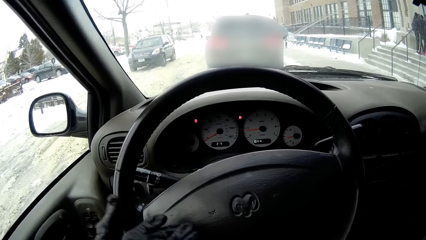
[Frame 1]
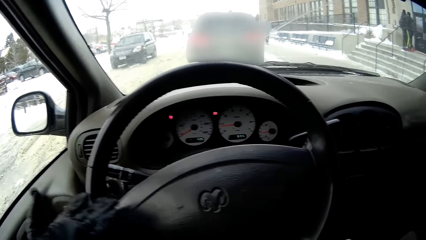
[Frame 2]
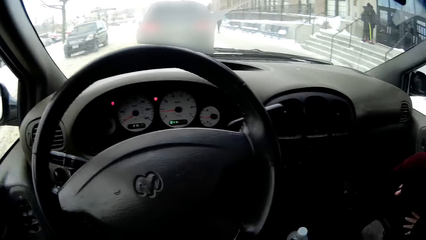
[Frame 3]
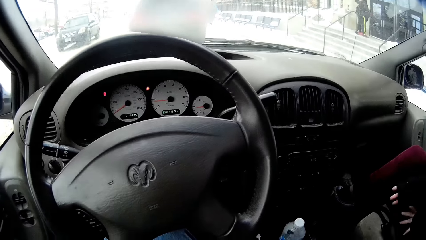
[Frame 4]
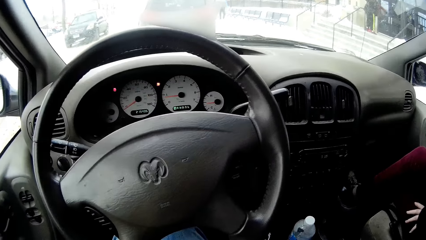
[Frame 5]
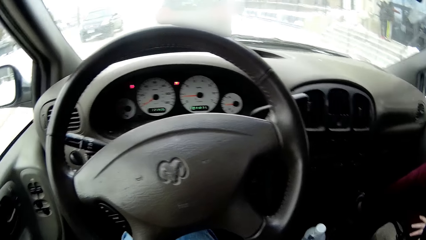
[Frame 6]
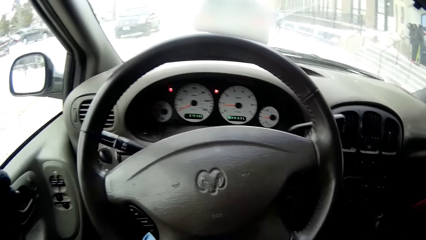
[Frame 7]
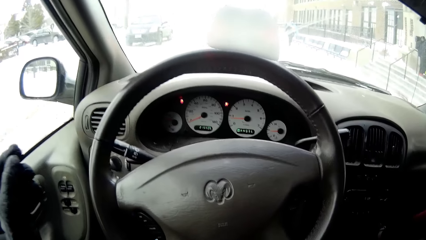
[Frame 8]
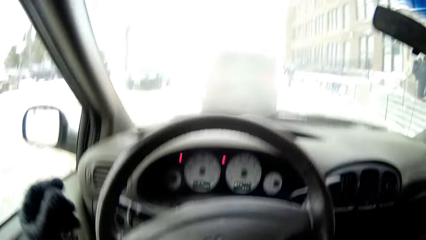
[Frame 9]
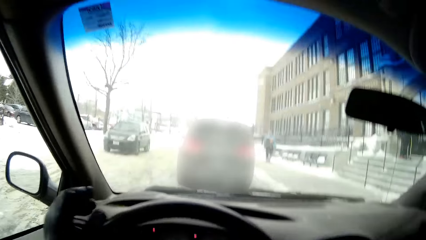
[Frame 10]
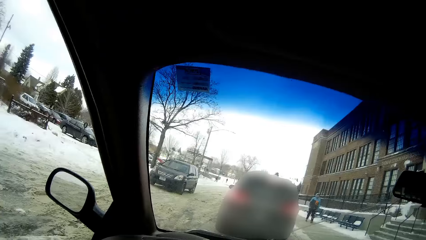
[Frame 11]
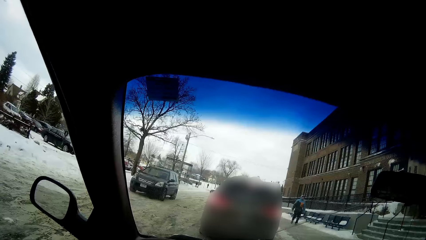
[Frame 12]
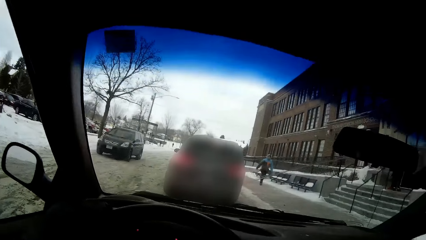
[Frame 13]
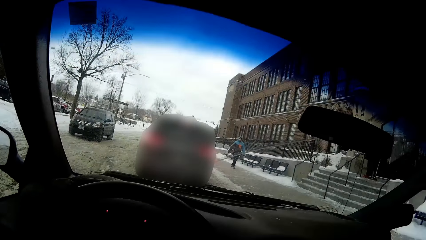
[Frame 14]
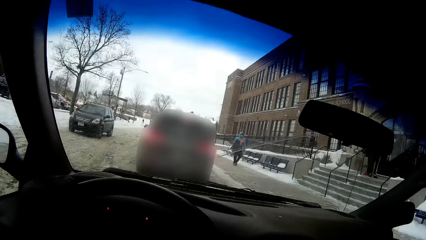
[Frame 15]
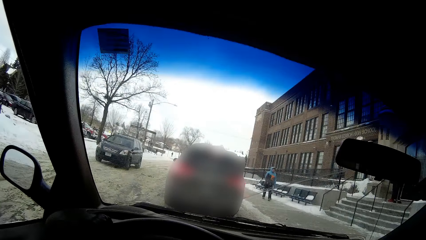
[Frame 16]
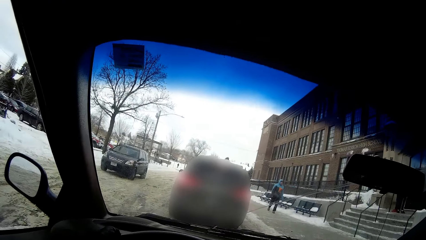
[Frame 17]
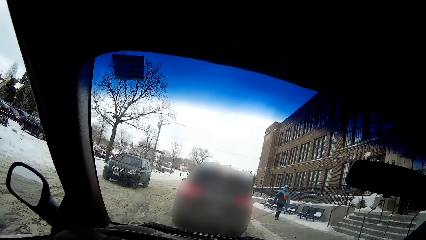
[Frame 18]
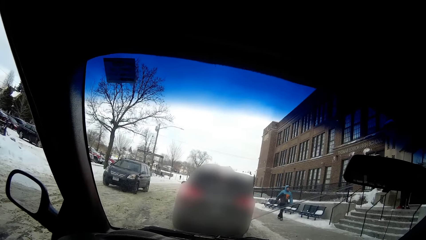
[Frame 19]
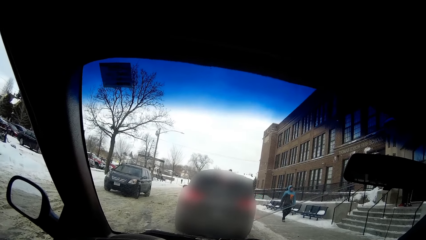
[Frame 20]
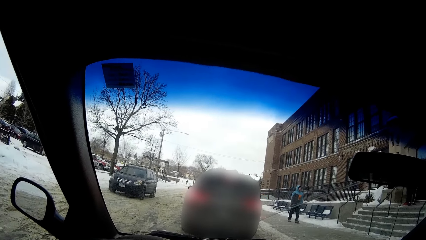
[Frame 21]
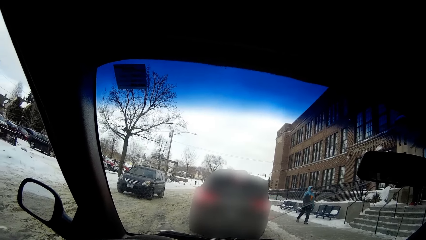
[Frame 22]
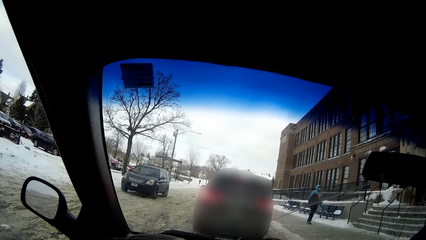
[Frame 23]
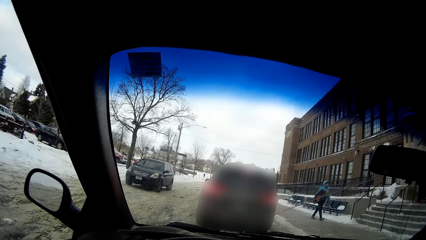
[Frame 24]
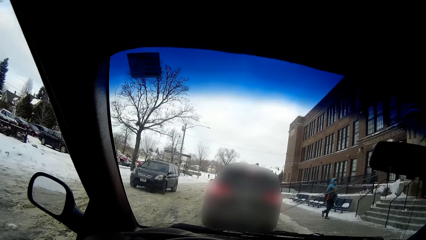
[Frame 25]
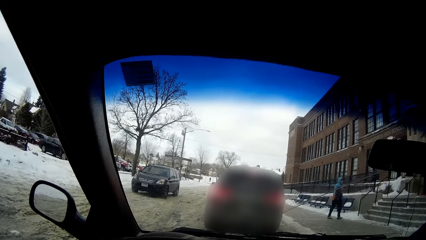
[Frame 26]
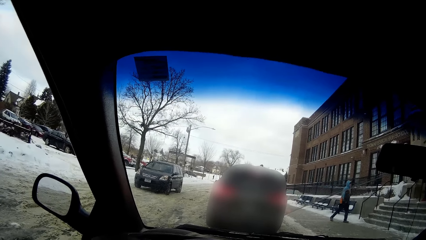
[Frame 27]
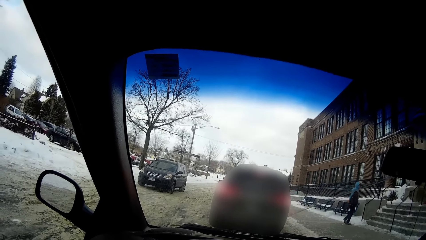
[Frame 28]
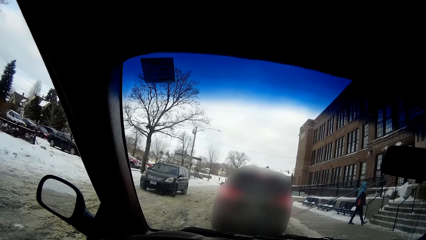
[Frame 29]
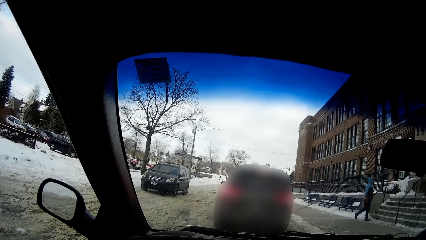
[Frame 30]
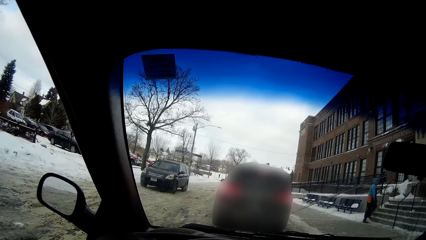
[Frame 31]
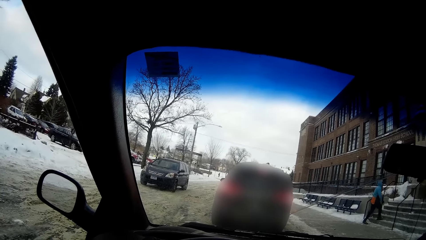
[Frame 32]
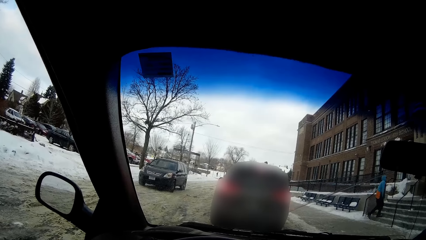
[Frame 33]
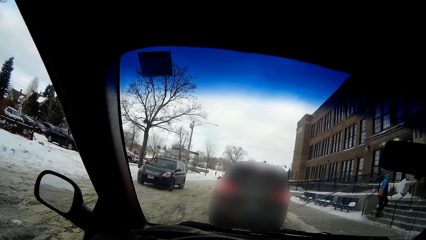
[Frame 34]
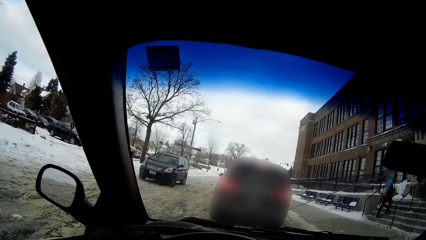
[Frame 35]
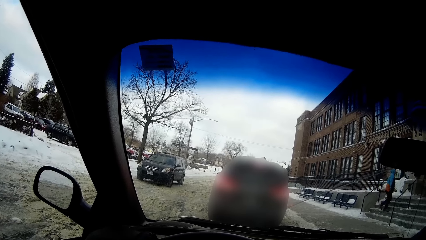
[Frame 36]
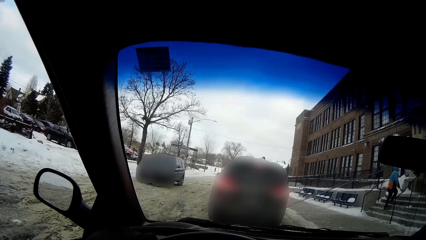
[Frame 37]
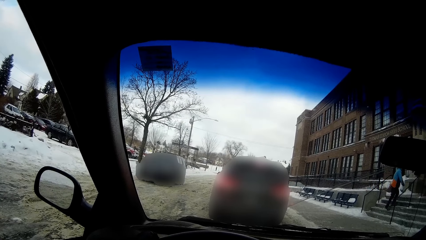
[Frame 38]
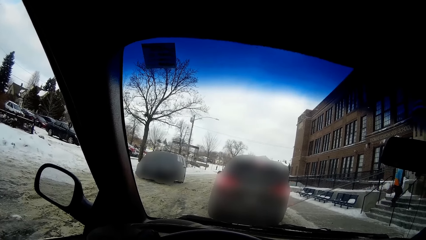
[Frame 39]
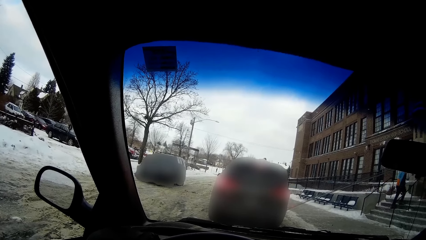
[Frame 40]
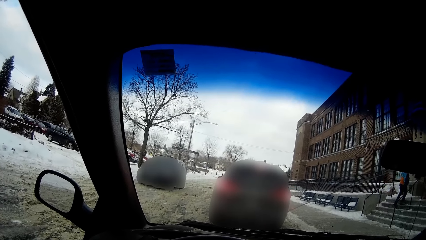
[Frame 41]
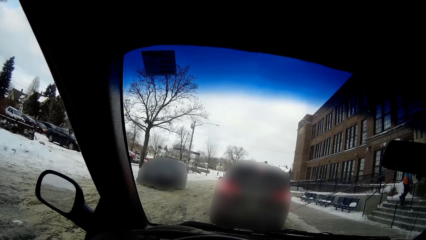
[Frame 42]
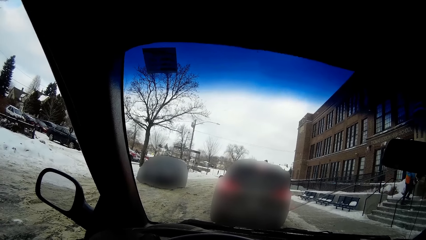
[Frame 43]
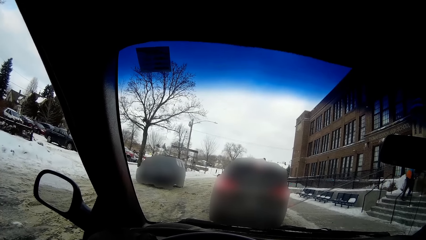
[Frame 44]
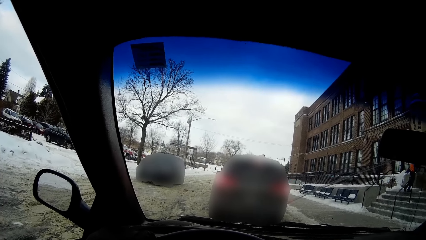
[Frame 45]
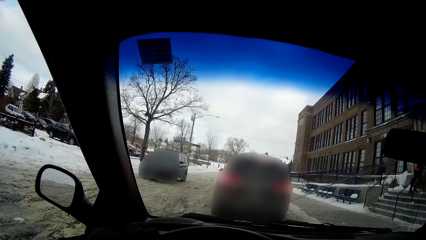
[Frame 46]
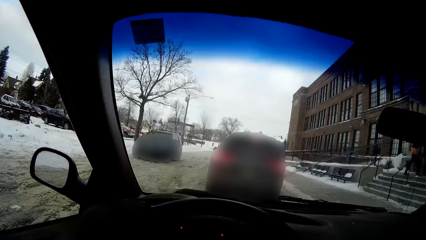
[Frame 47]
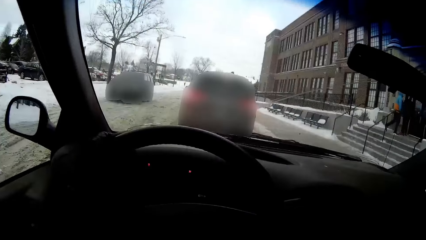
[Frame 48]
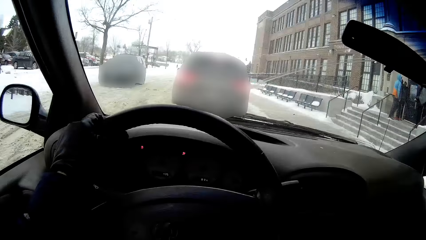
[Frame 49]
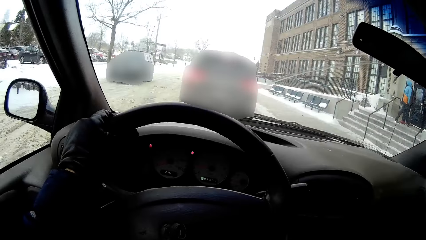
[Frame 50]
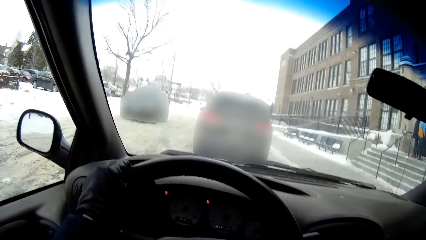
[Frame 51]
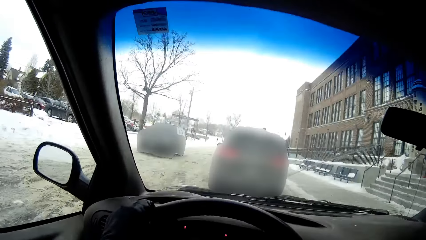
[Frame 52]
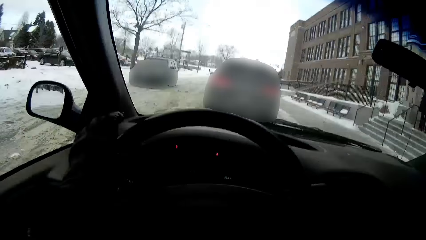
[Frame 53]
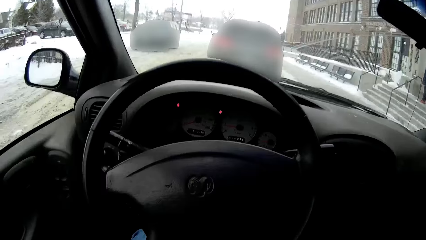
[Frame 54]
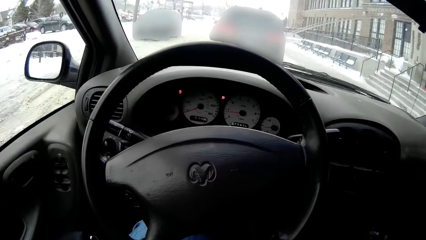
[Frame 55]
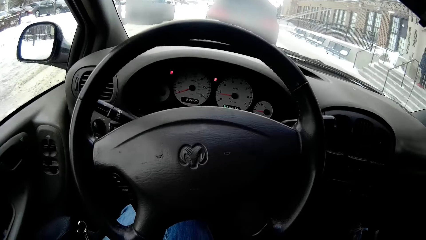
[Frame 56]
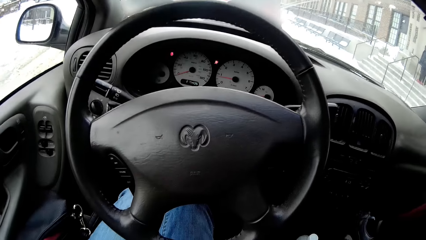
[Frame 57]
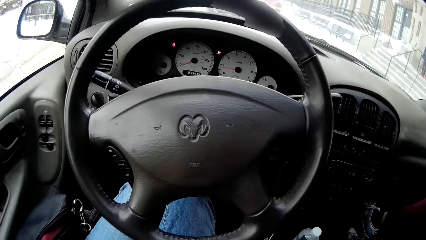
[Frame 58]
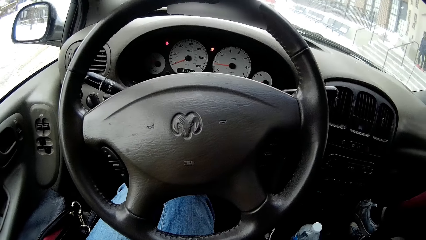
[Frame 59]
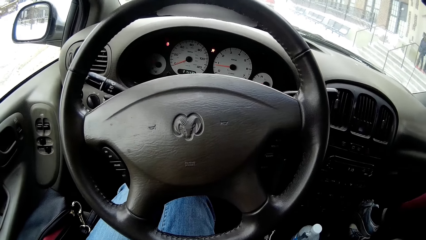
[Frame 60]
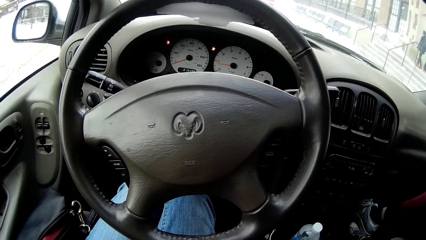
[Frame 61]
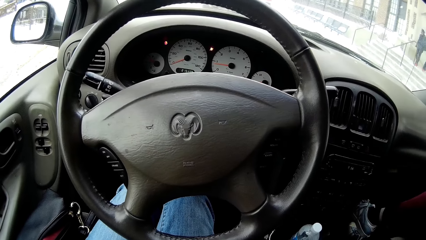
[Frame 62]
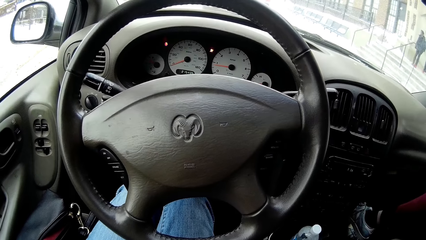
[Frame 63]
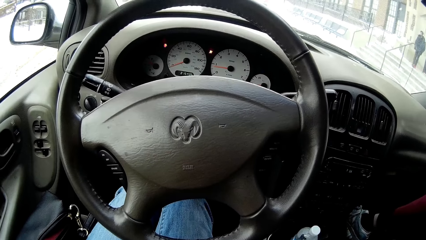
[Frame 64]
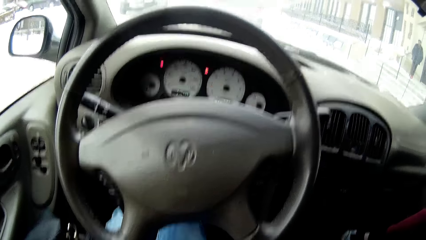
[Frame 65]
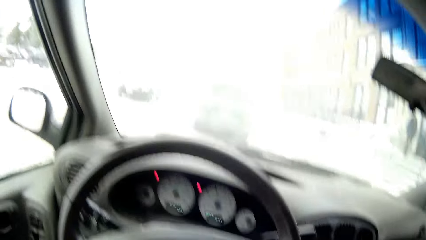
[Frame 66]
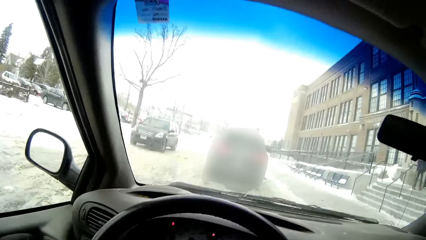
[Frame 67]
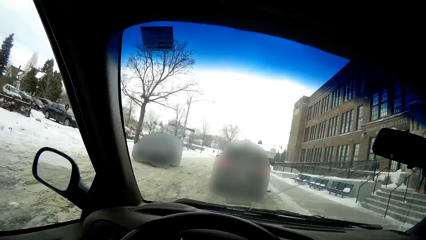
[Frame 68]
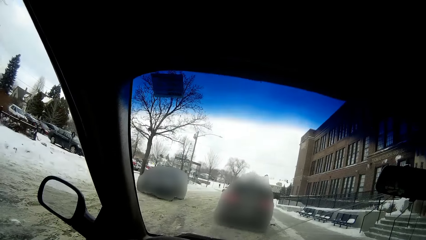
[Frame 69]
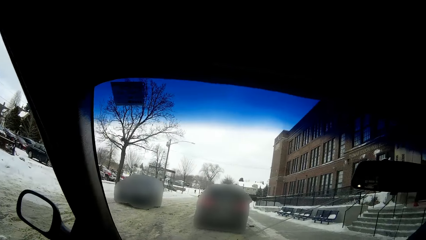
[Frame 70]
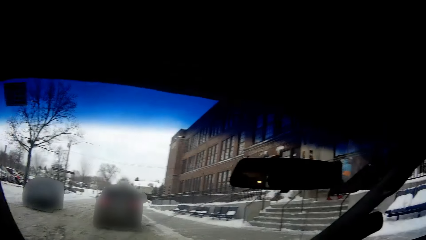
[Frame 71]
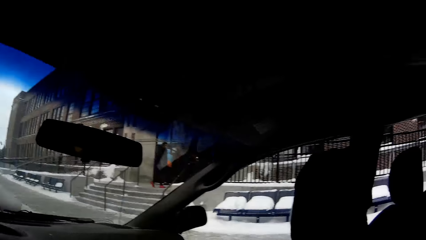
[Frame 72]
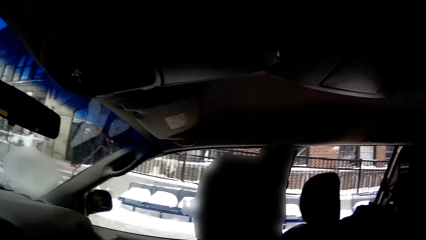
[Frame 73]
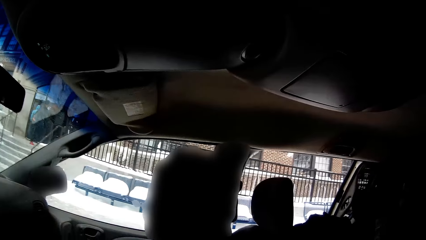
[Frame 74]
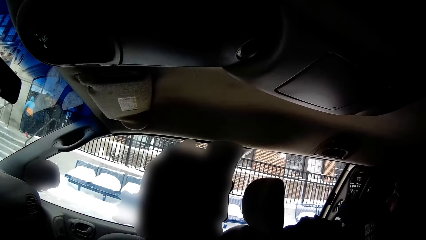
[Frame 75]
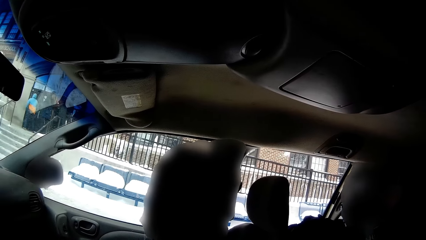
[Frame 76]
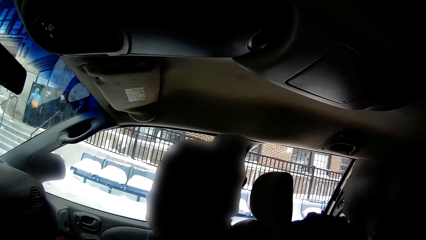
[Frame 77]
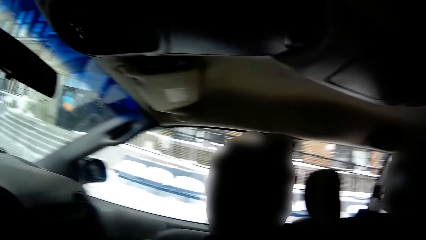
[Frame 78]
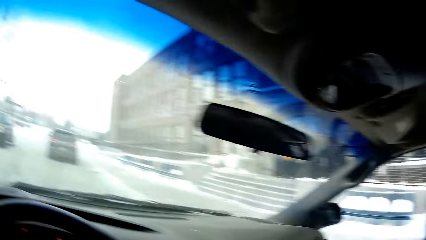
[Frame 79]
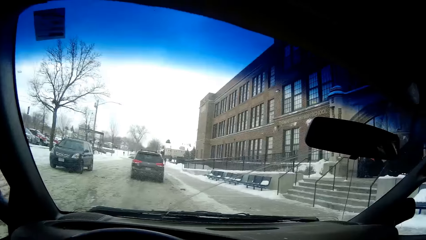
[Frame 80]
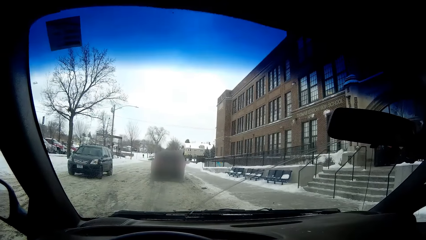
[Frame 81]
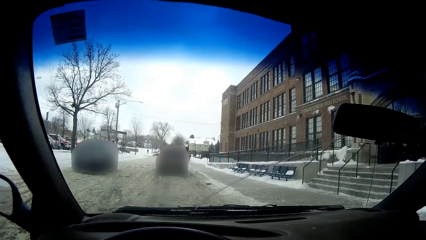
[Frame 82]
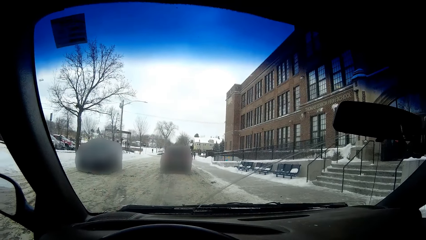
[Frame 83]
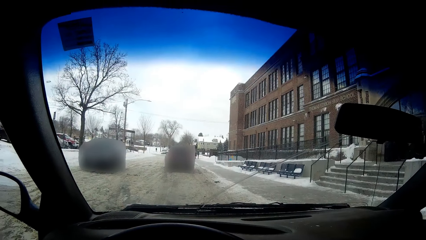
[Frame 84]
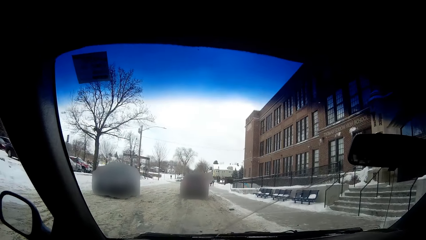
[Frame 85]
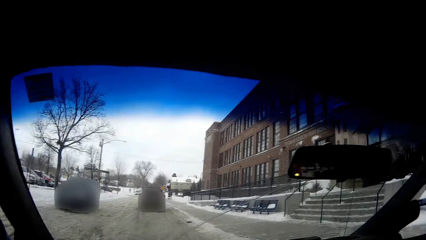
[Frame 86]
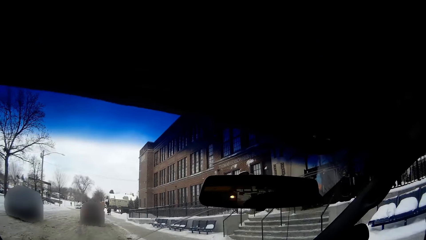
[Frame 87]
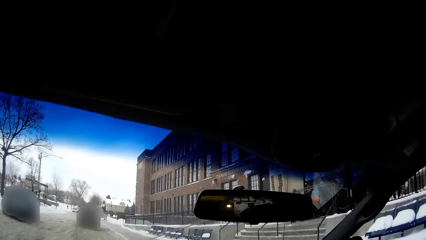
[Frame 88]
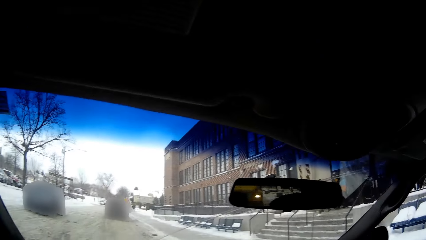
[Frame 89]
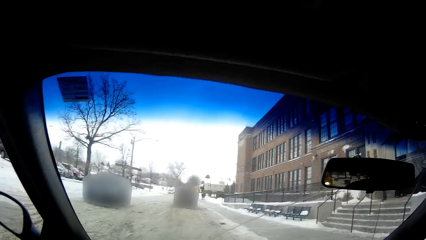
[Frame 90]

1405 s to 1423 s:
The camera wearer puts forward the left hand. They remove the left hand from the steering wheel. They look around.
